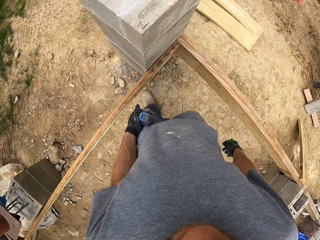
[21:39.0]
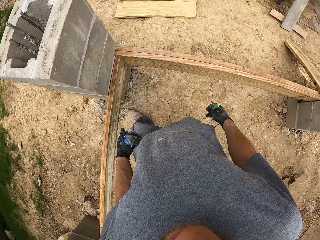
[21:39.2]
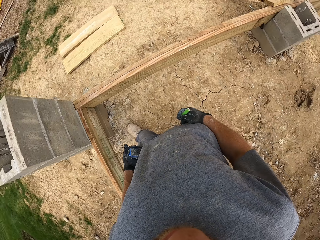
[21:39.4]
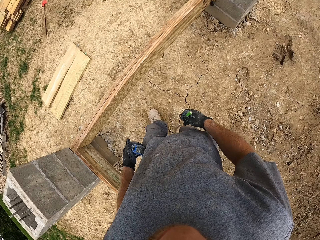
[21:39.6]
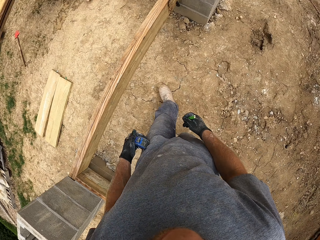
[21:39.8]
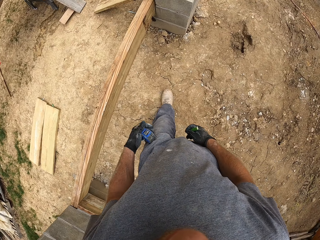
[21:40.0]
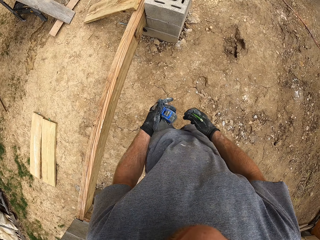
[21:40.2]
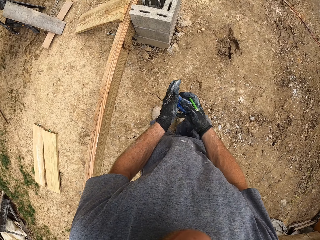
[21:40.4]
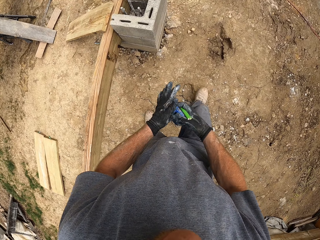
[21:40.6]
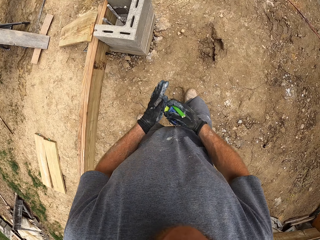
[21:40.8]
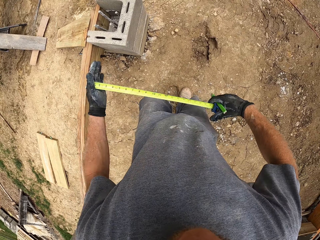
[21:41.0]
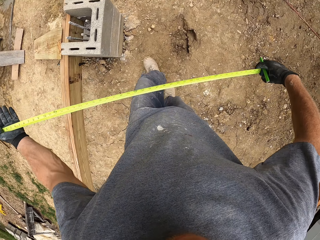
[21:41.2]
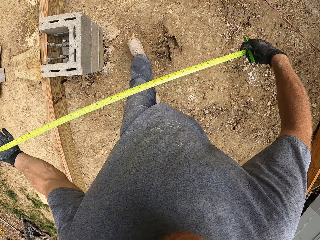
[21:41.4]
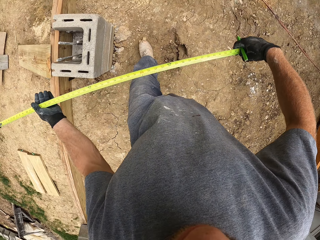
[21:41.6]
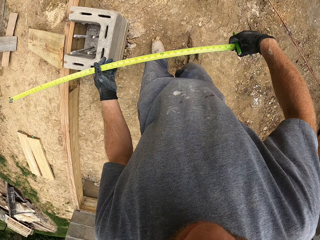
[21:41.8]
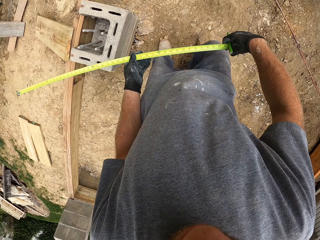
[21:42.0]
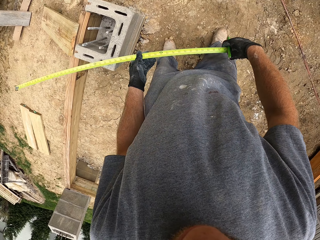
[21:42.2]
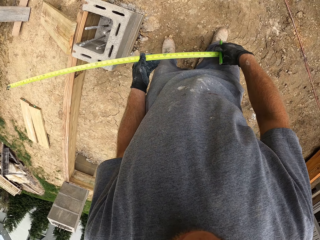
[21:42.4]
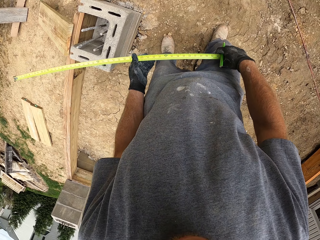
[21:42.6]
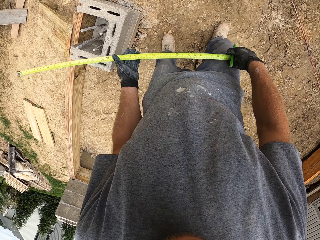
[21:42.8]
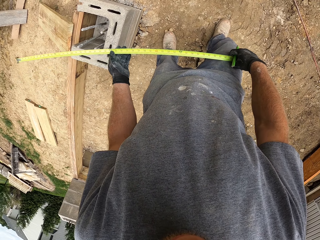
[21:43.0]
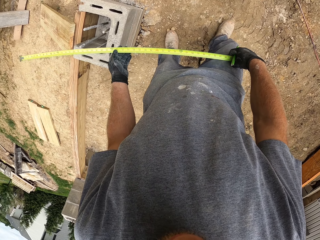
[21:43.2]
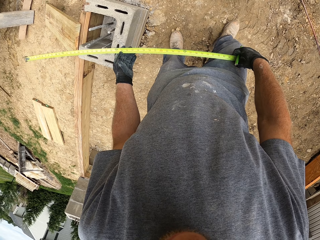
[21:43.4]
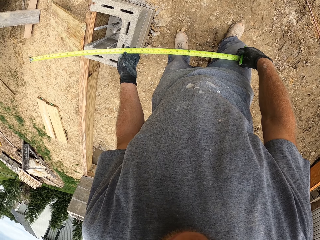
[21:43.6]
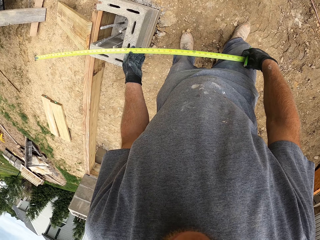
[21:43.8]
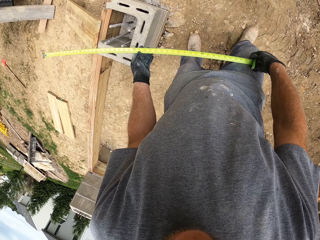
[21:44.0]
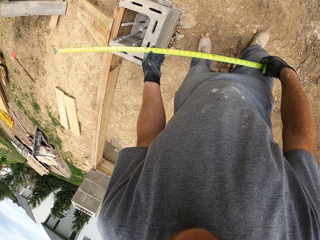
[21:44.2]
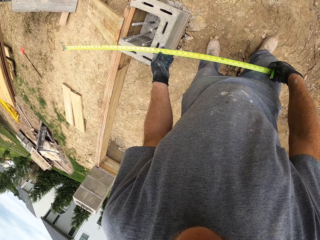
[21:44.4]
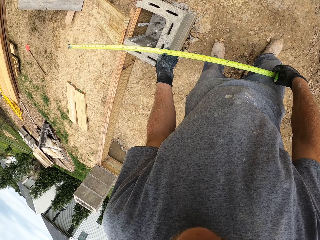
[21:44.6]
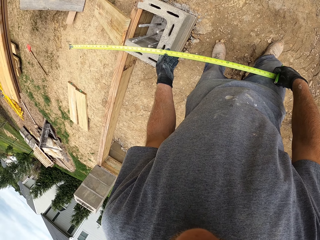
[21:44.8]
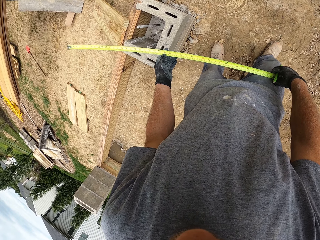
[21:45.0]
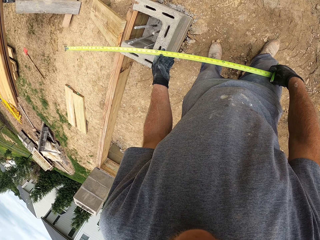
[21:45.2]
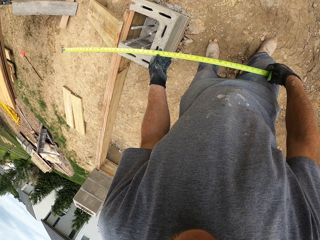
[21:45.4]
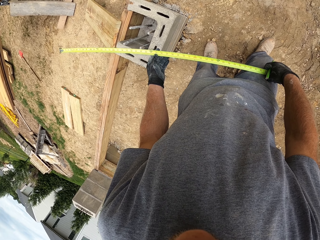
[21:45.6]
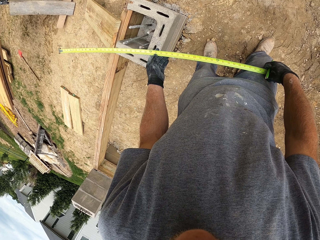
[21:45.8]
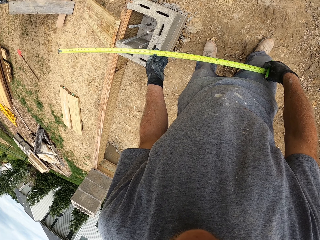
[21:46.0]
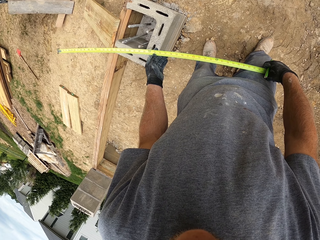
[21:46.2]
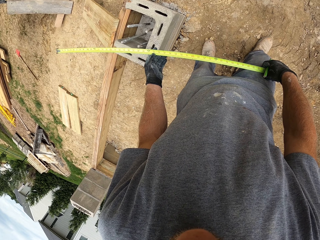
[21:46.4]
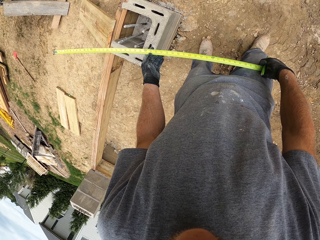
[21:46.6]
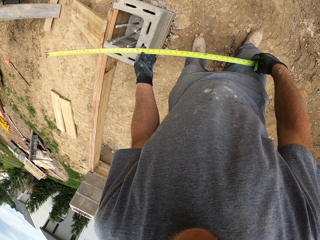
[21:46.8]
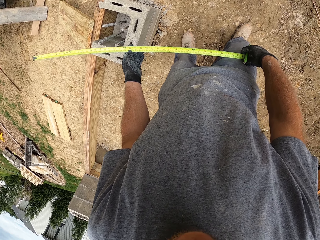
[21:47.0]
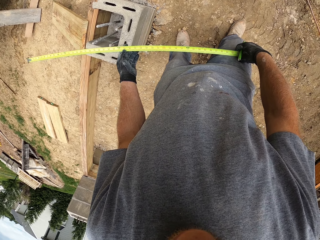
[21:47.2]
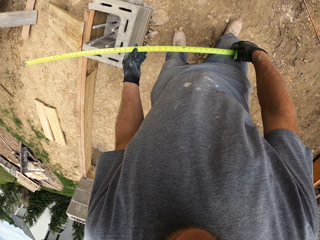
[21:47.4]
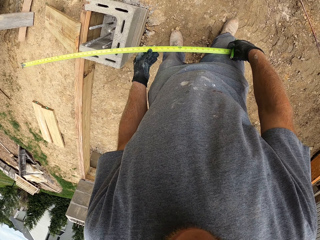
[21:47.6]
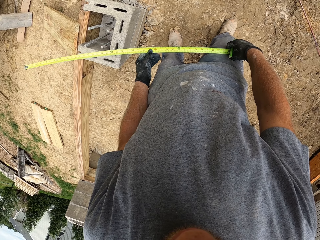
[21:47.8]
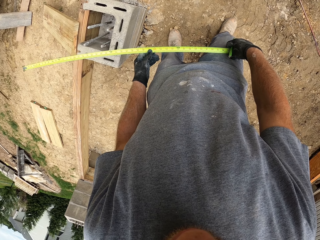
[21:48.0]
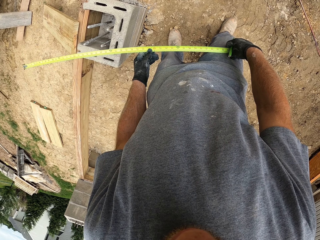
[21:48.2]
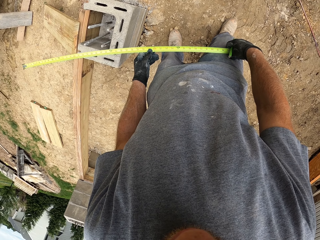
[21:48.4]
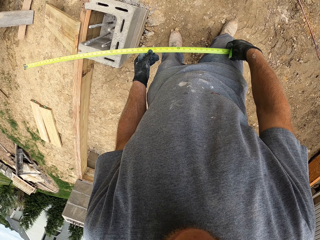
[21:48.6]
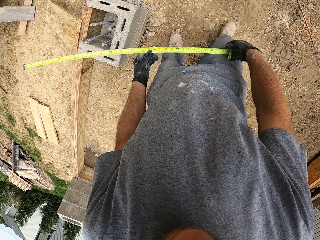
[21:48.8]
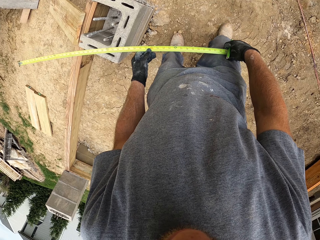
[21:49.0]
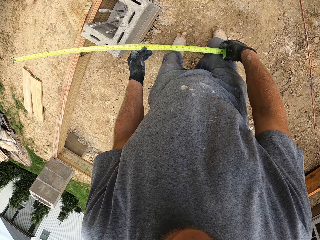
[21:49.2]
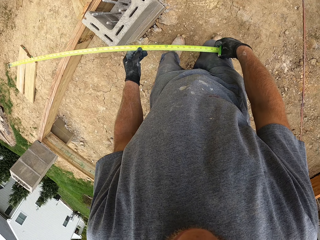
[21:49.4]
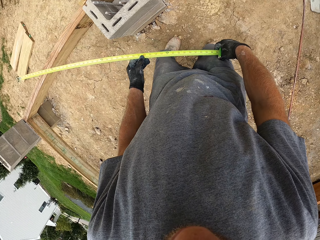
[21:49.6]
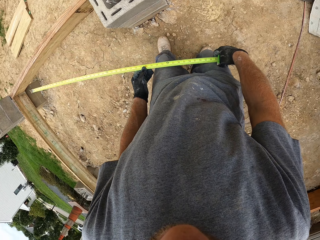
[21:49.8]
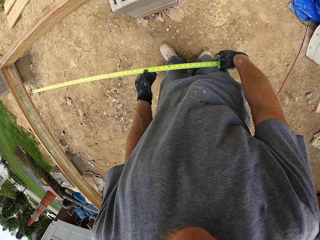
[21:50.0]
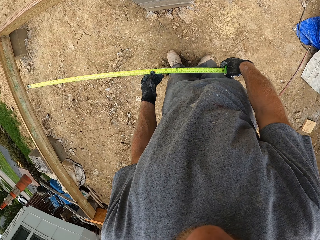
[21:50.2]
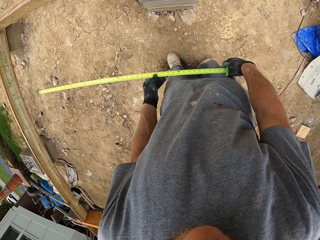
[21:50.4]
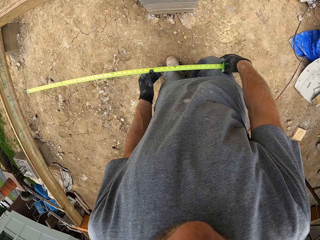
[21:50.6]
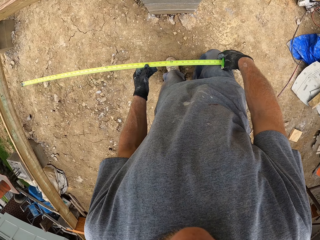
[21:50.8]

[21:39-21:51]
The camera wearer walks around the construction site. They extend the measuring tape. They remove the tape from the case. They look at the tape.

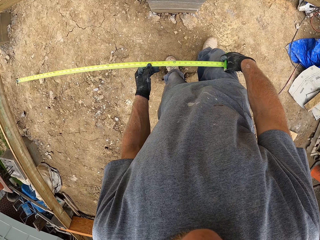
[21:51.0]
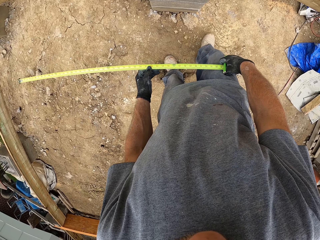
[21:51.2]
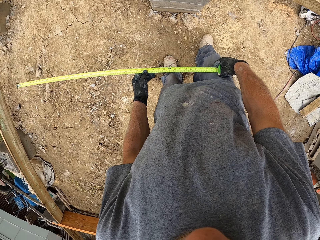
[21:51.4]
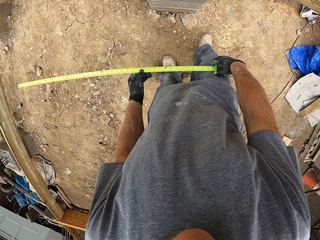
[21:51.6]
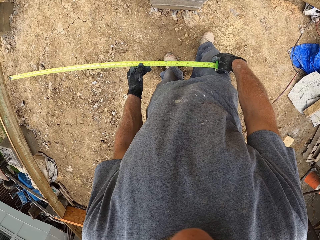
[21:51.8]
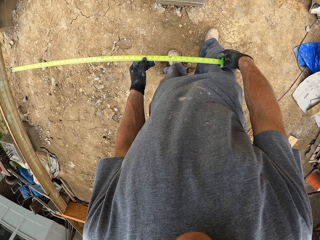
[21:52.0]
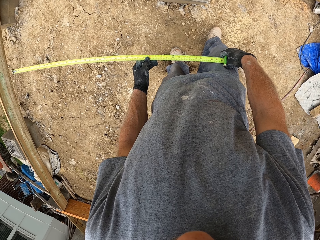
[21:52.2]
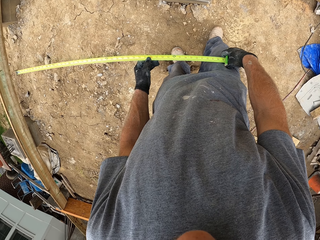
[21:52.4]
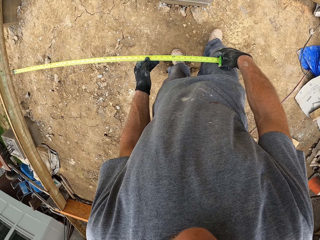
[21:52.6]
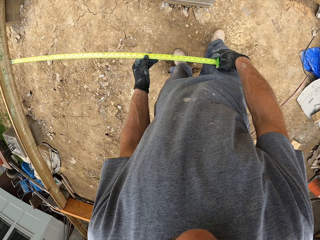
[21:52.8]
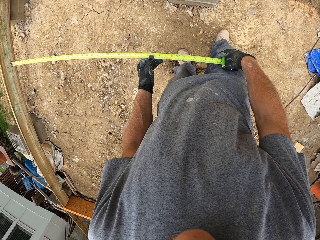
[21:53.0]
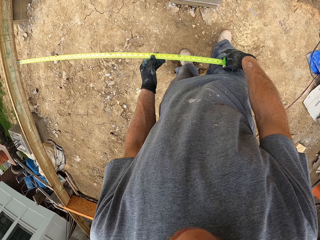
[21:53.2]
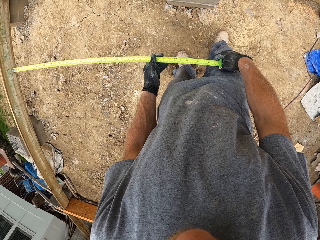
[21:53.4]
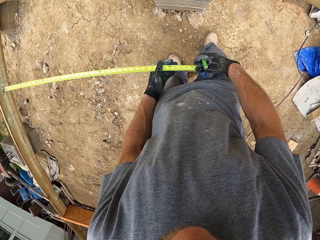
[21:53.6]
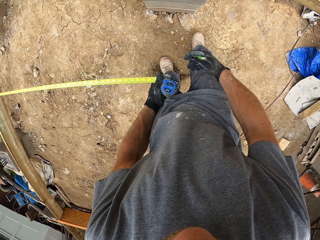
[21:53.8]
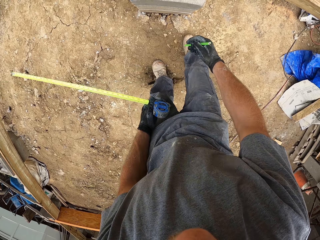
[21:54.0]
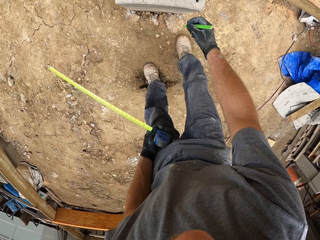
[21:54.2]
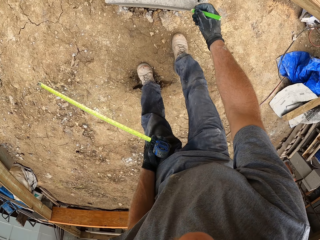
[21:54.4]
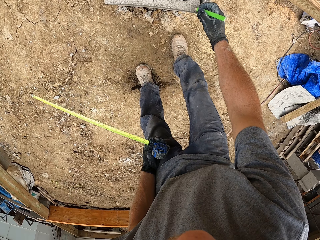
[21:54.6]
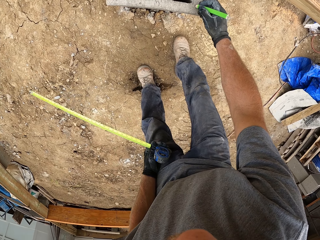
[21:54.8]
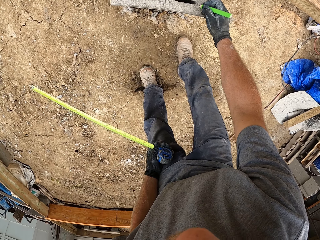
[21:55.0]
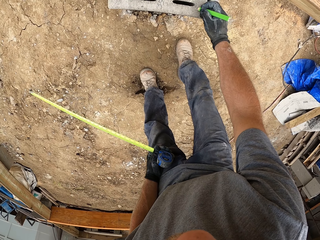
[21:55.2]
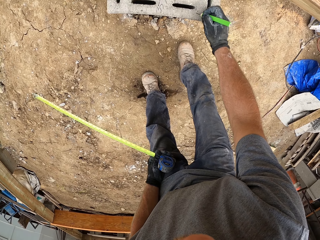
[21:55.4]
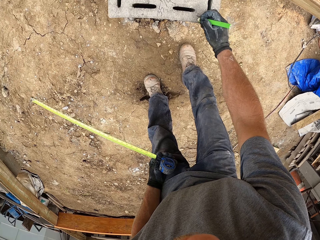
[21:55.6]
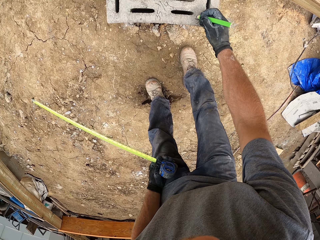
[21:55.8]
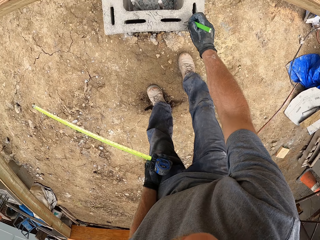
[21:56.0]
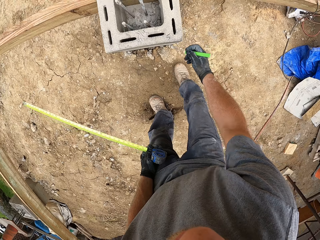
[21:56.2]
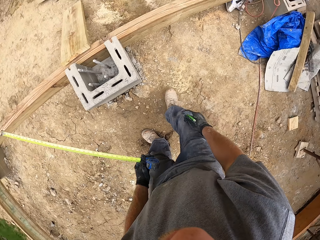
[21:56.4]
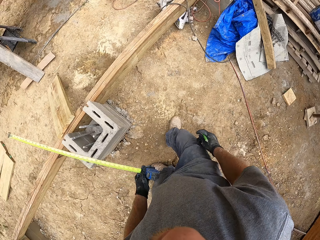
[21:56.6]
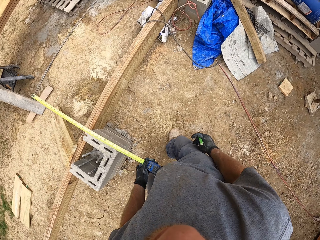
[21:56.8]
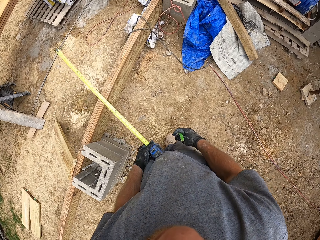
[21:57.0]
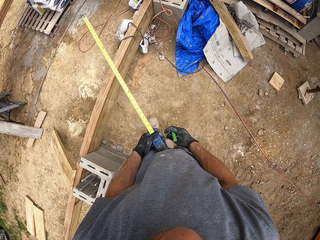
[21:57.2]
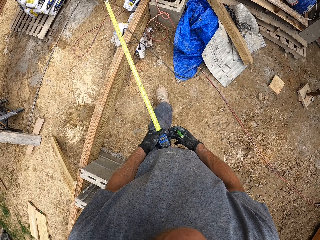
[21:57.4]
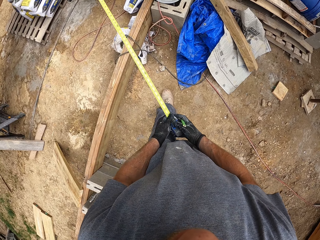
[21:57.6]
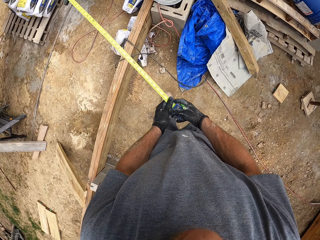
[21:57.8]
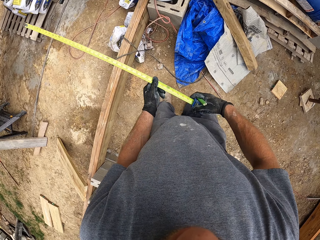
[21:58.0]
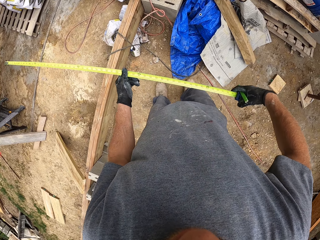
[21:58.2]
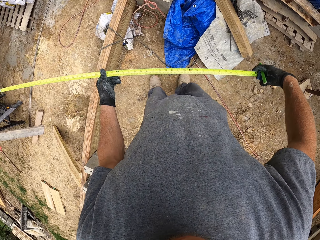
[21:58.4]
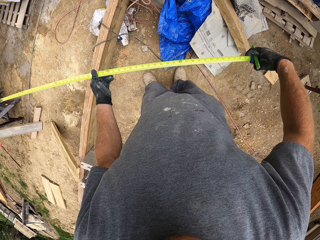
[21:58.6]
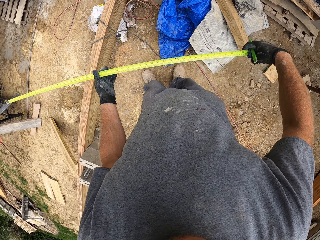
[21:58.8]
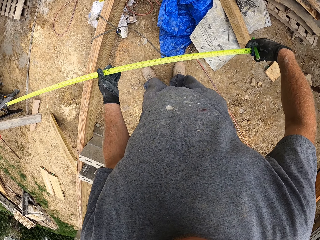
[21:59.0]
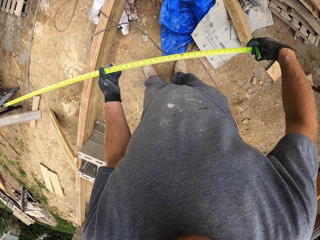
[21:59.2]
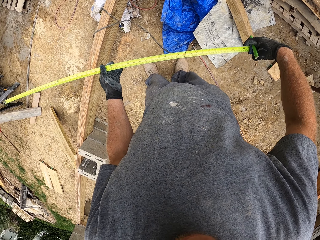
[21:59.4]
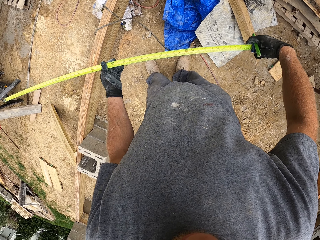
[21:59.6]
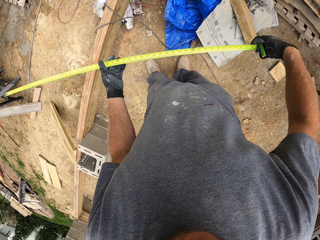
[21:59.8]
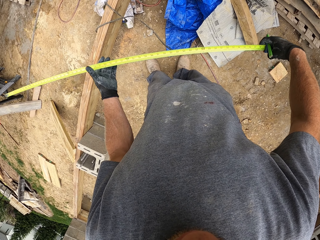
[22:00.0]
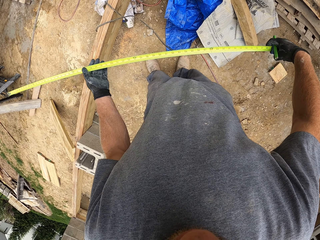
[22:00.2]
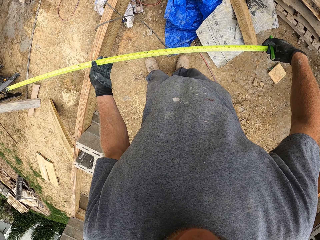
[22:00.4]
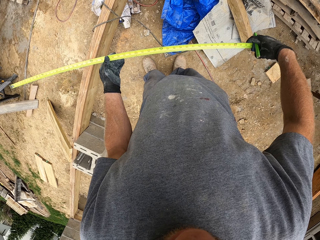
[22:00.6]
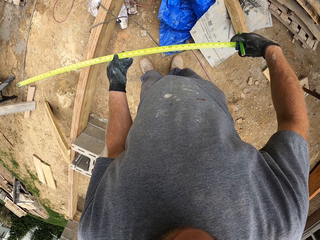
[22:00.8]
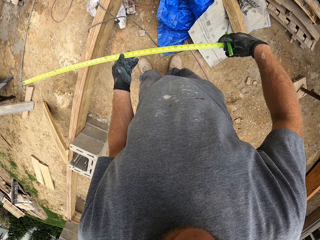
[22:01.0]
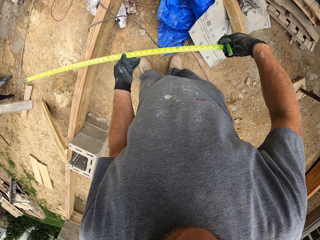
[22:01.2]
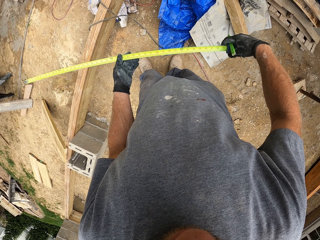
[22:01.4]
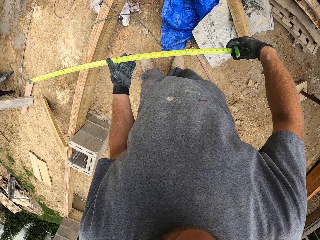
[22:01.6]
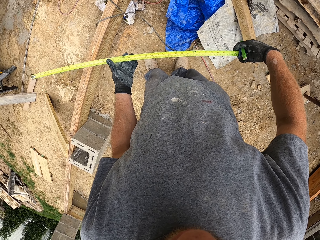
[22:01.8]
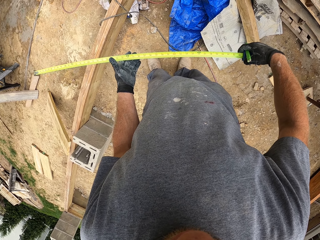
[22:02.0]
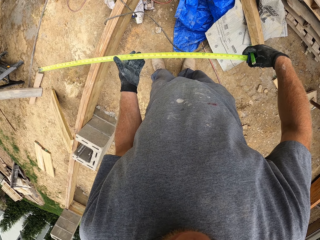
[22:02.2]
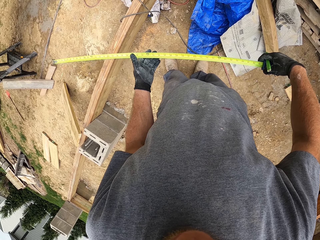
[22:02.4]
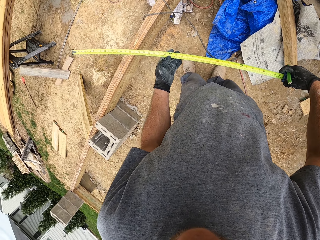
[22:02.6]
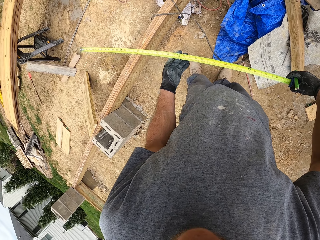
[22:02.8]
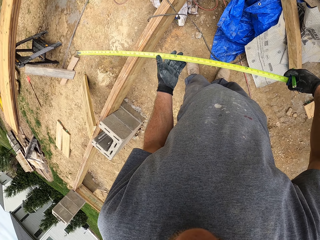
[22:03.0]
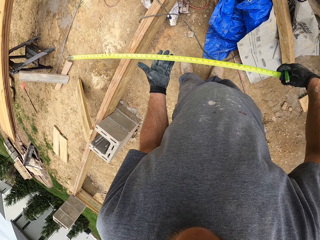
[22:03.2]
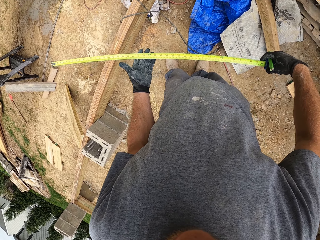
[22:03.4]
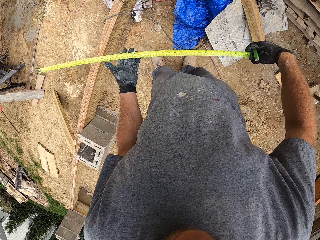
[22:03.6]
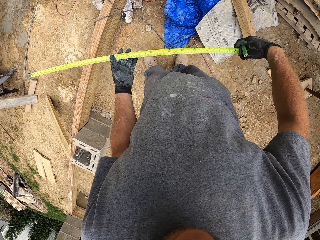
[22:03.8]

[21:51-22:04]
The camera wearer writes on the block with the marker. They walk around the construction site. They adjust the measuring tape. They look at the tape.
